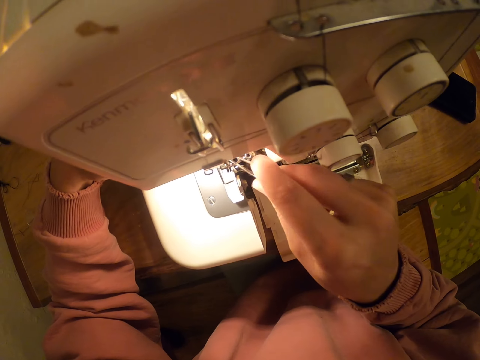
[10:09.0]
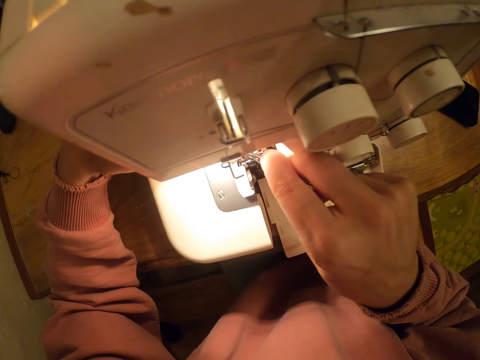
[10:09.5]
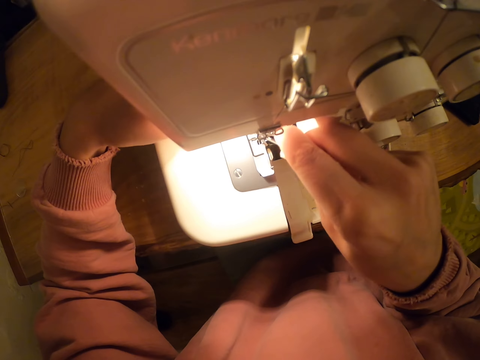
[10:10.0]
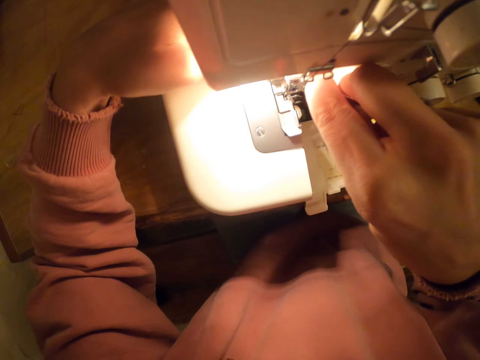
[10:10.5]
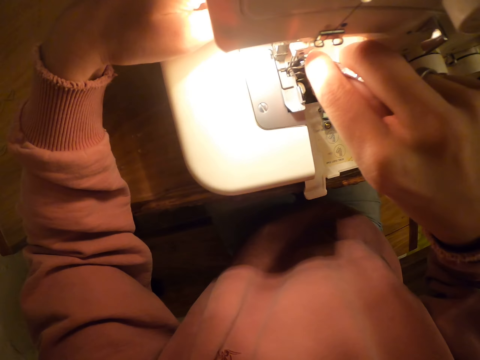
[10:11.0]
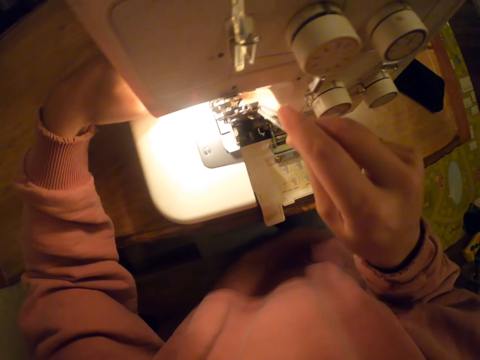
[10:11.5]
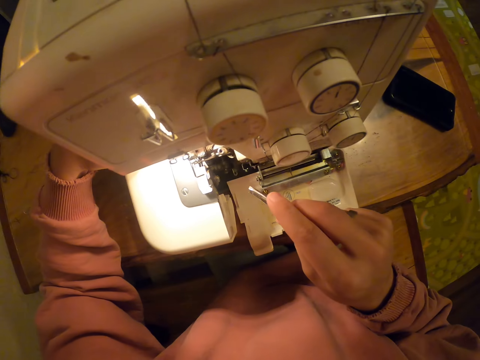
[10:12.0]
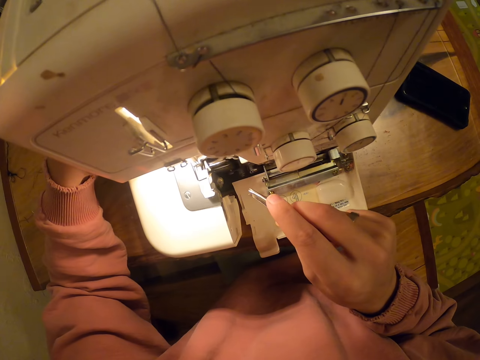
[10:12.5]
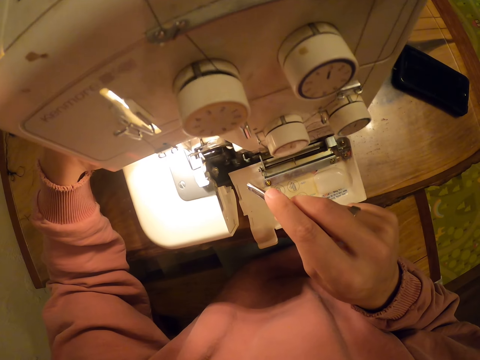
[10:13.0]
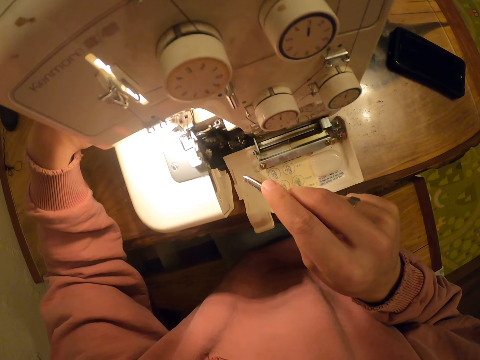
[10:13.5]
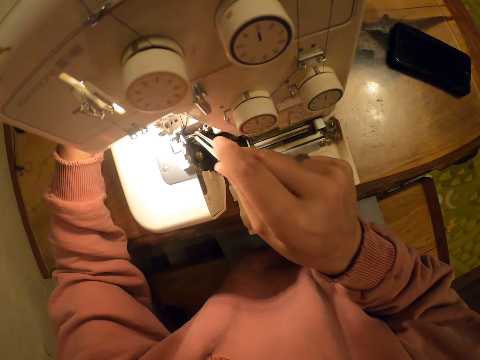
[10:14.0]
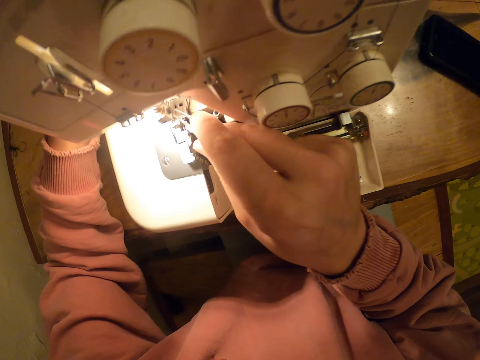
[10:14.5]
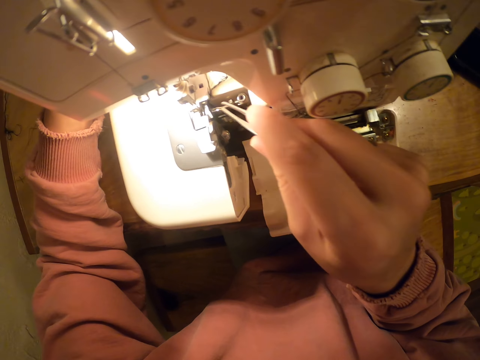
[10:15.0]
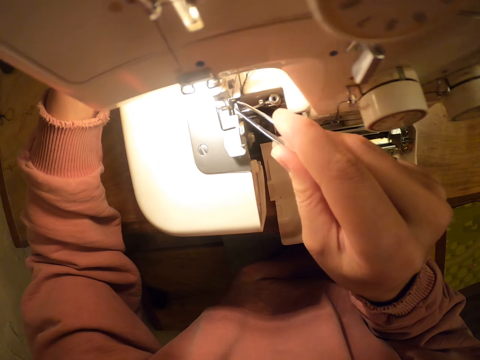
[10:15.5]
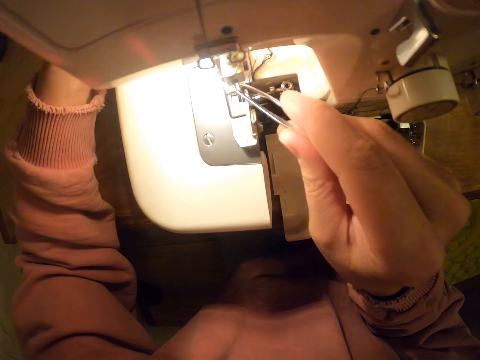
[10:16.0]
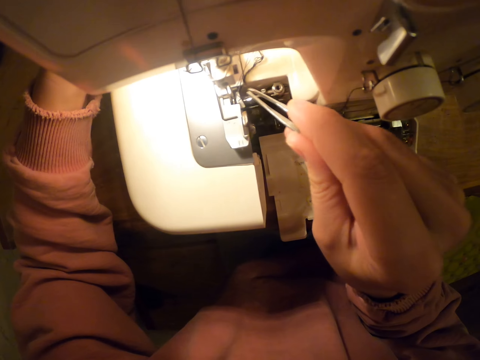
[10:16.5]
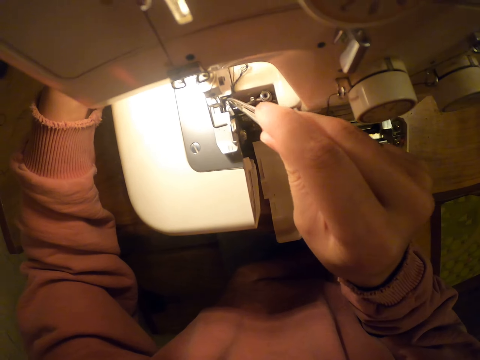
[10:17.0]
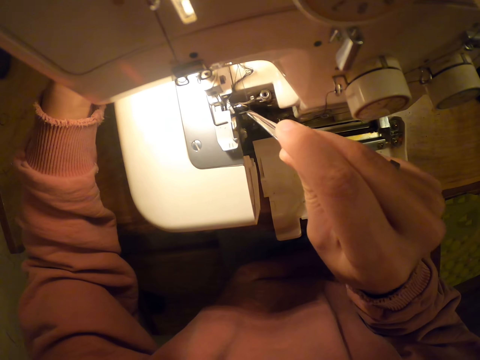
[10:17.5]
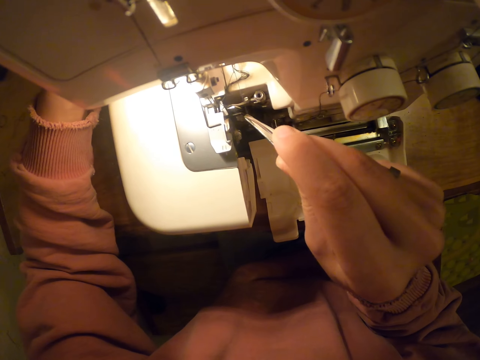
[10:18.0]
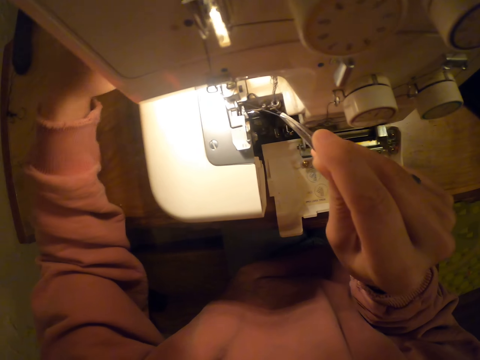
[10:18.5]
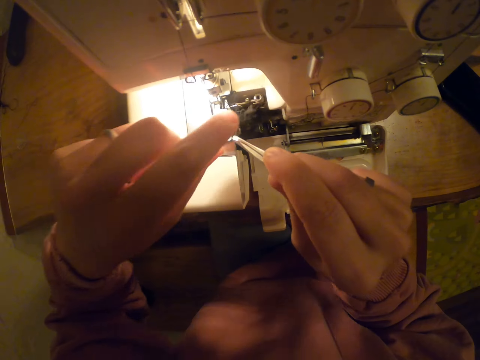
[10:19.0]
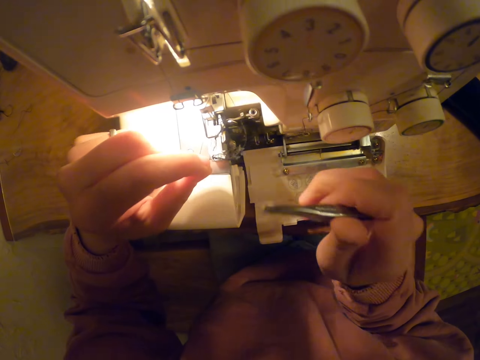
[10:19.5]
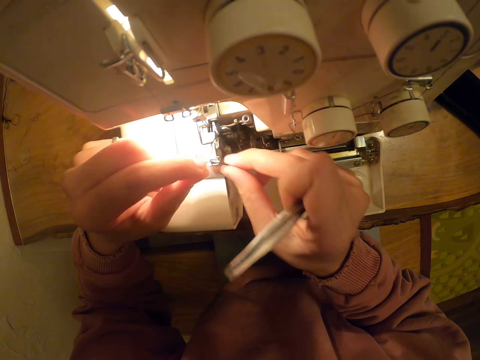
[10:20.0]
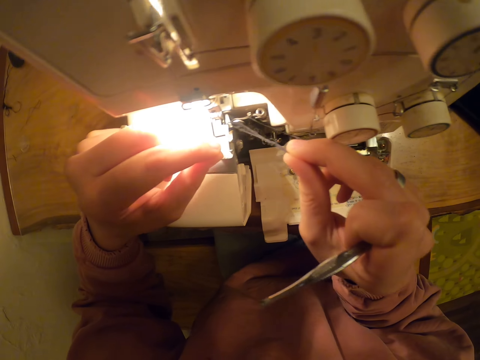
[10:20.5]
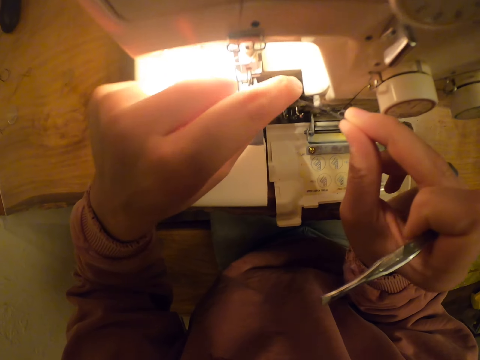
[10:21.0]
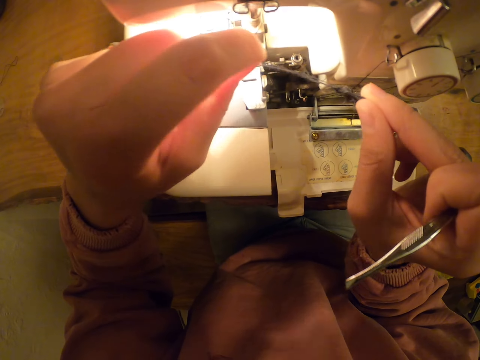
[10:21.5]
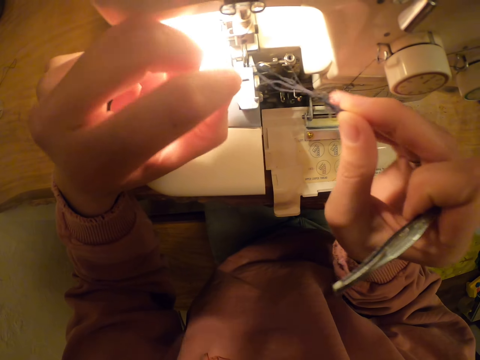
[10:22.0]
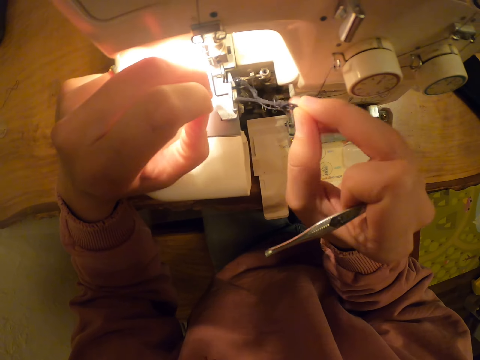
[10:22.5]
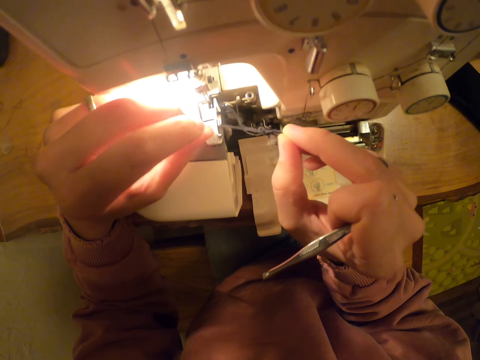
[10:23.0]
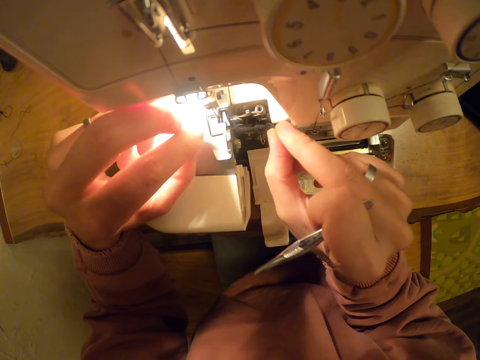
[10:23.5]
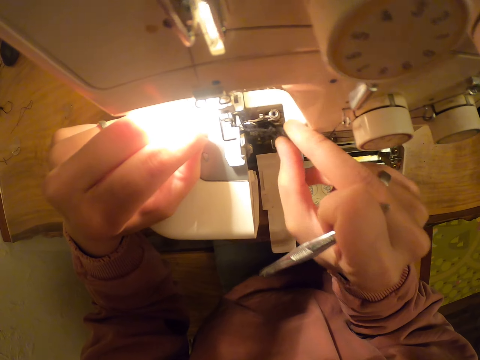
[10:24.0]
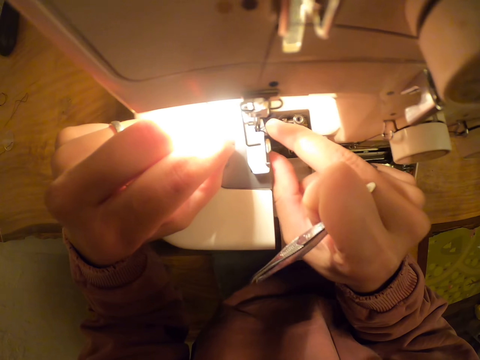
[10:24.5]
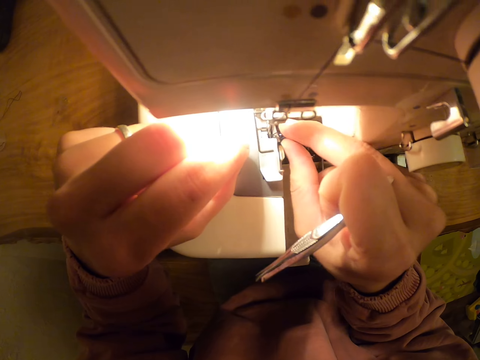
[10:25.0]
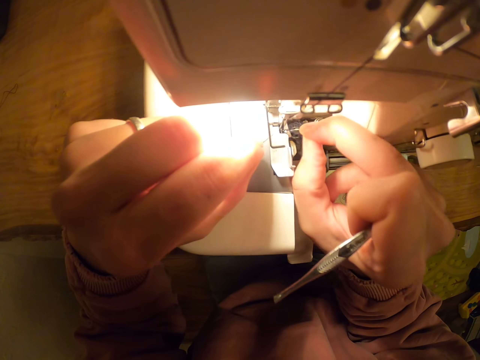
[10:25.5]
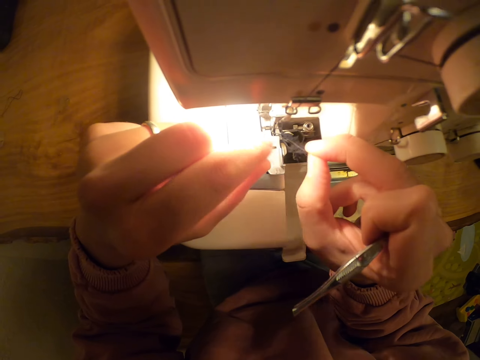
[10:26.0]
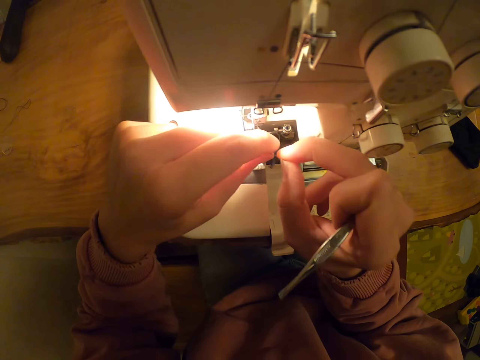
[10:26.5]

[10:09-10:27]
The camera wearer pulls the thread with something. They run the sewing machine. They pull the thread with something. They pull the thread with something again. They hold the thread with both hands. They touch the thread. They pull the thread with both hands. They pull the thread with both hands again.

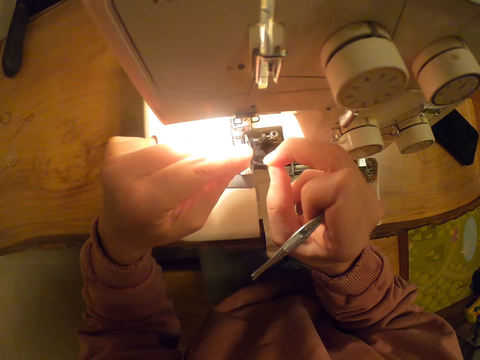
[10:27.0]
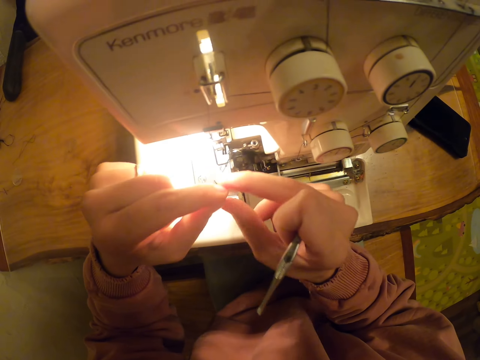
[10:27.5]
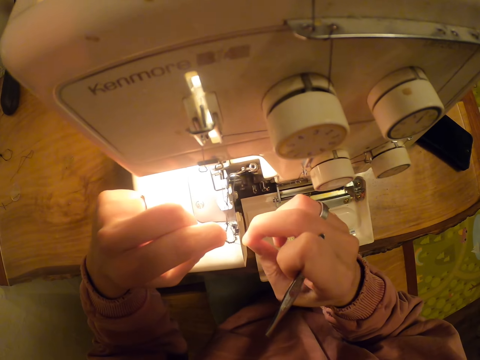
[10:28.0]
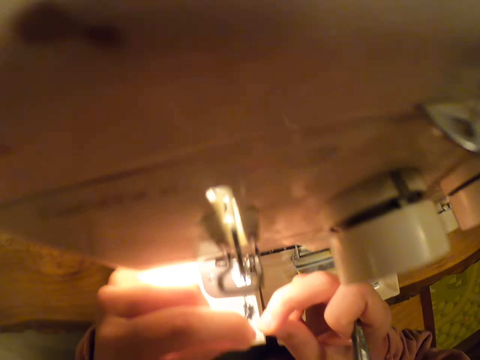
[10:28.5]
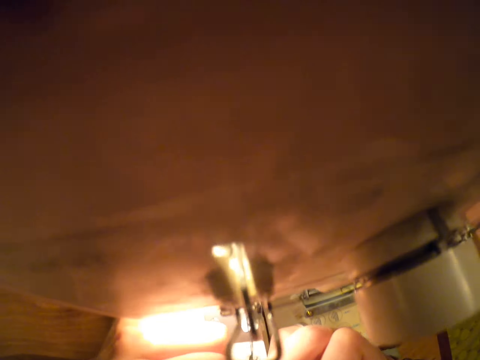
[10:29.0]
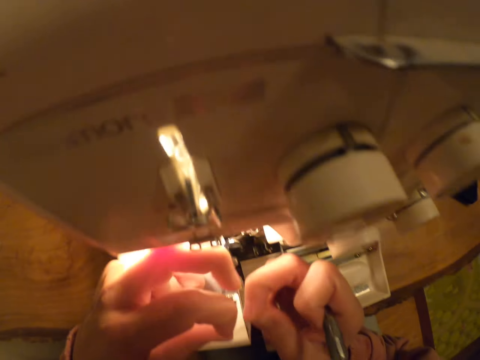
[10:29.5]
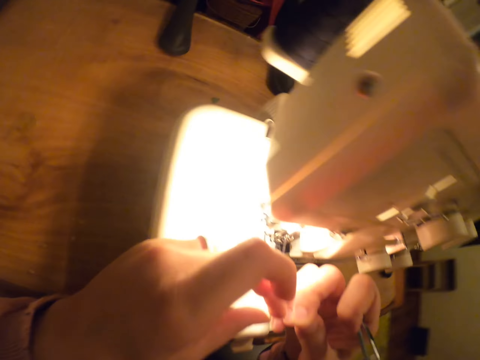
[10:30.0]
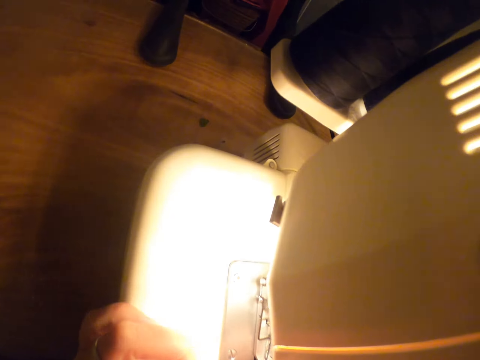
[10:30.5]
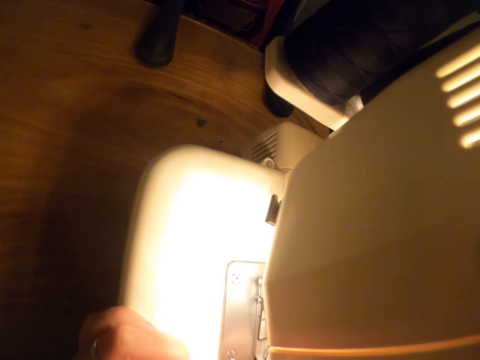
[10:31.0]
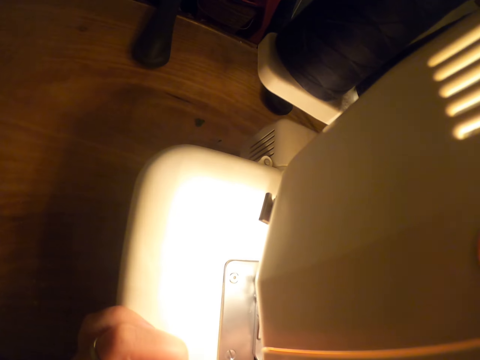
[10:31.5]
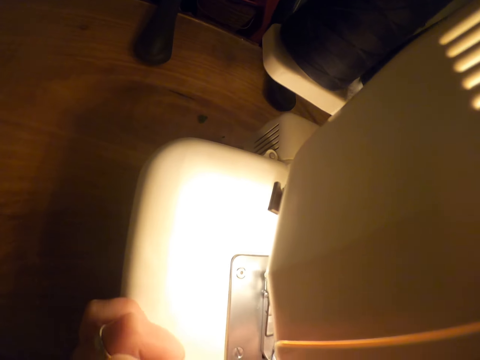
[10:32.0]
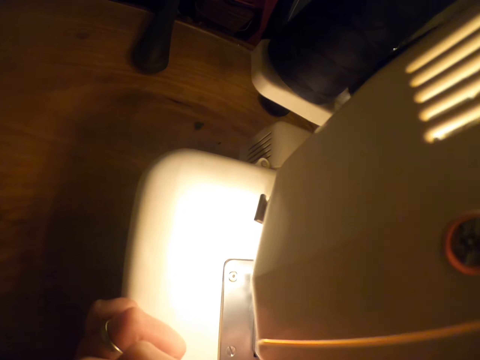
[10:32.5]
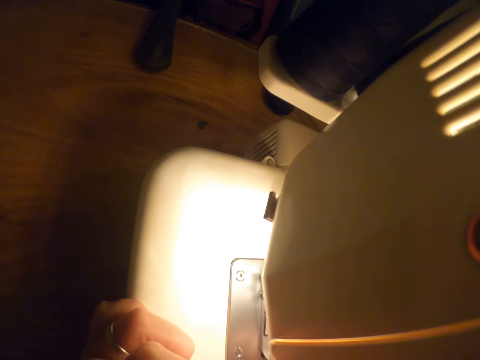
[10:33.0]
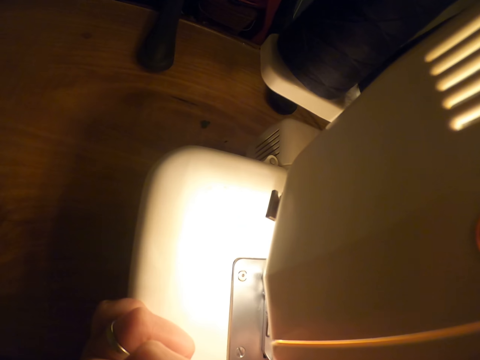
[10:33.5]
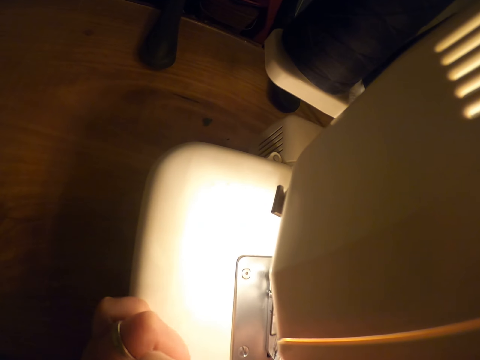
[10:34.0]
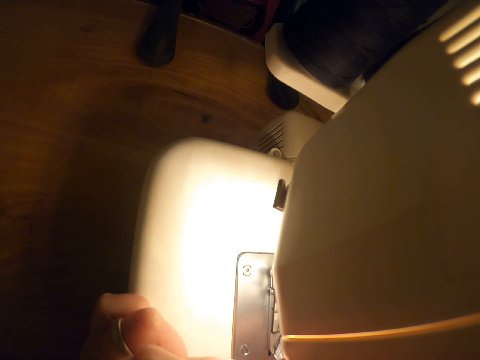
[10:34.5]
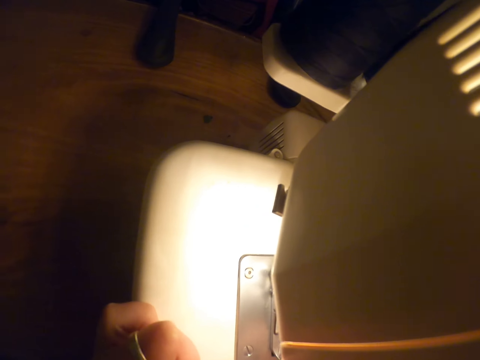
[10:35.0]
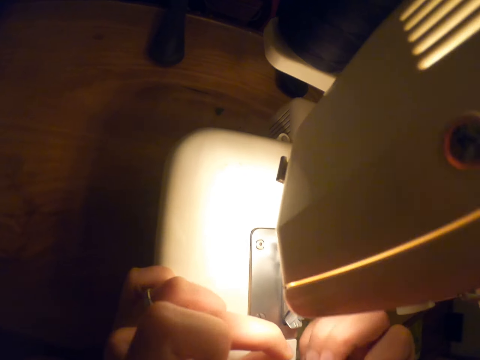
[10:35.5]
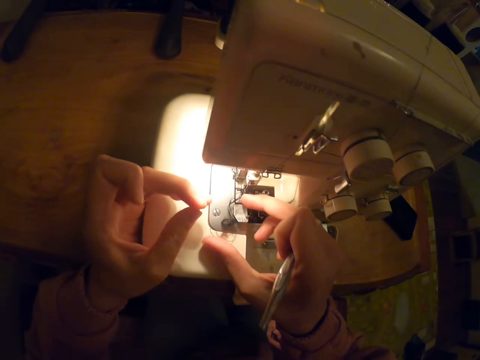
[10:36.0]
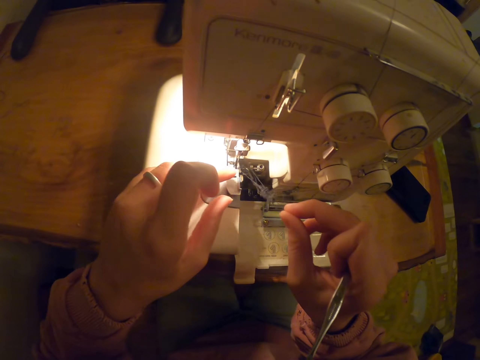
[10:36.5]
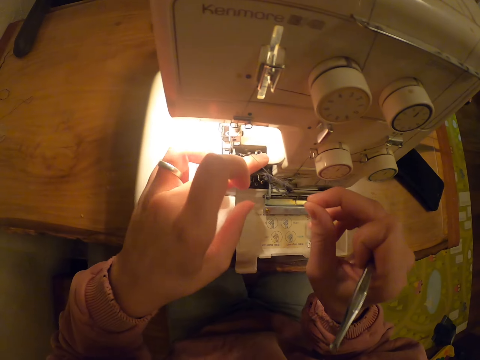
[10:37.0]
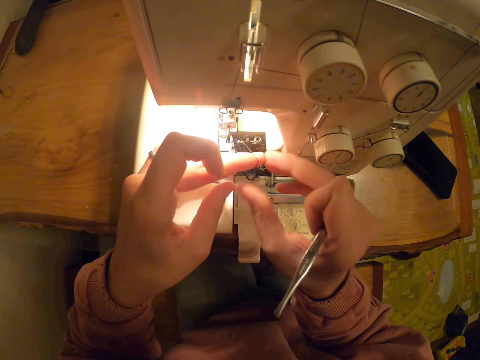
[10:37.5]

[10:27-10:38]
The camera wearer pulls the thread with both hands. They pull the thread with both hands again. They watch the background. They hold the thread with both hands.
